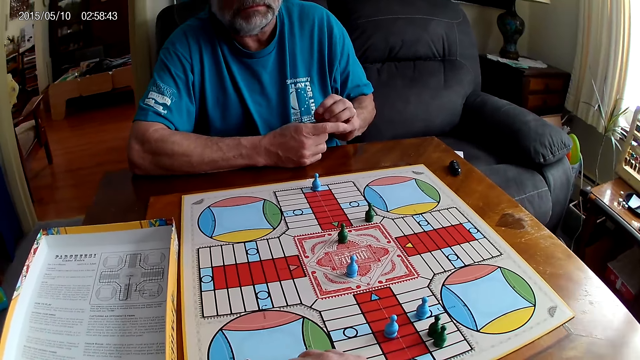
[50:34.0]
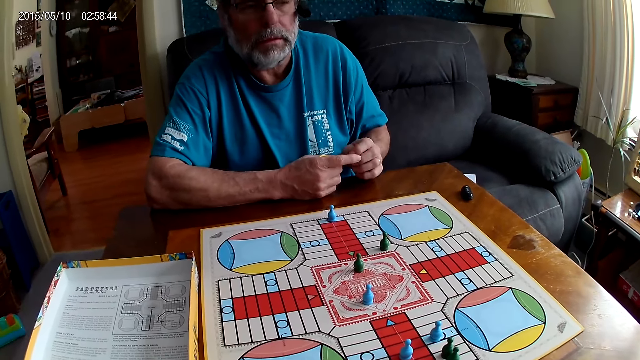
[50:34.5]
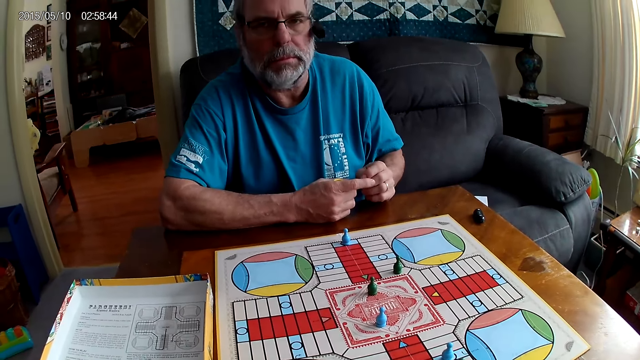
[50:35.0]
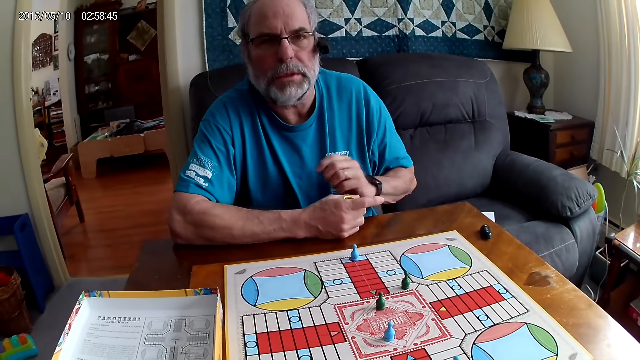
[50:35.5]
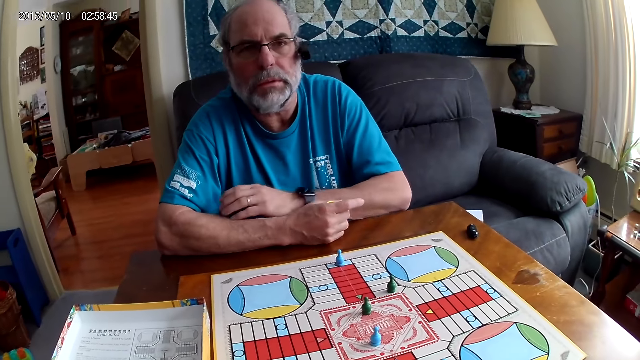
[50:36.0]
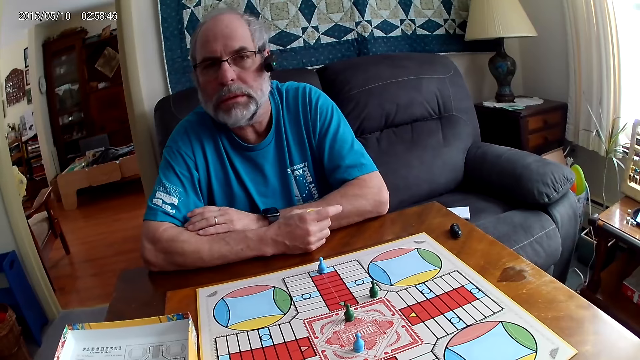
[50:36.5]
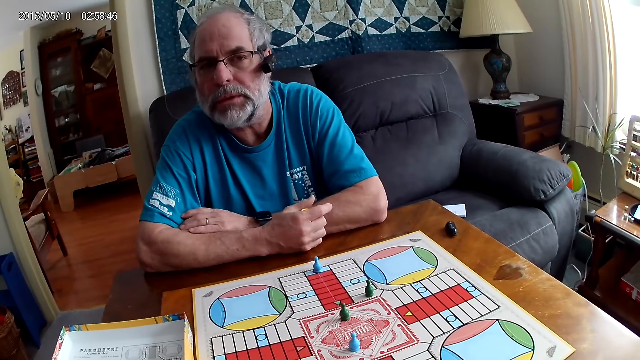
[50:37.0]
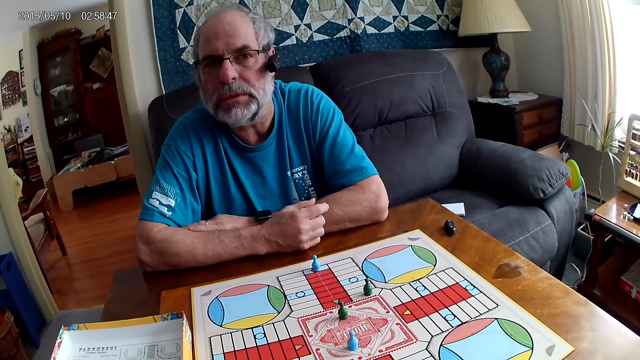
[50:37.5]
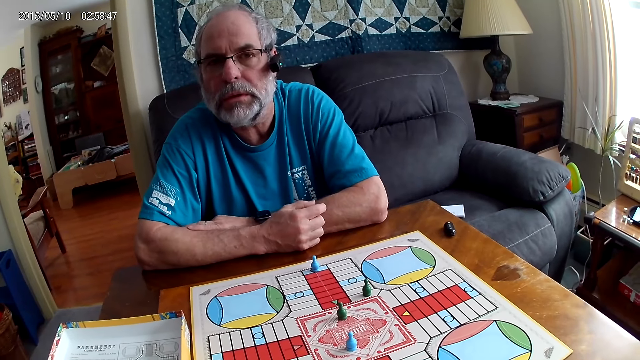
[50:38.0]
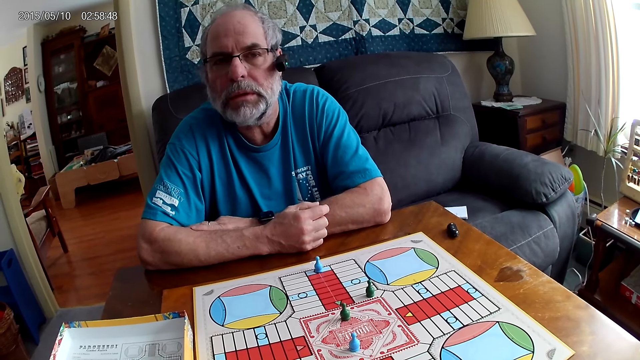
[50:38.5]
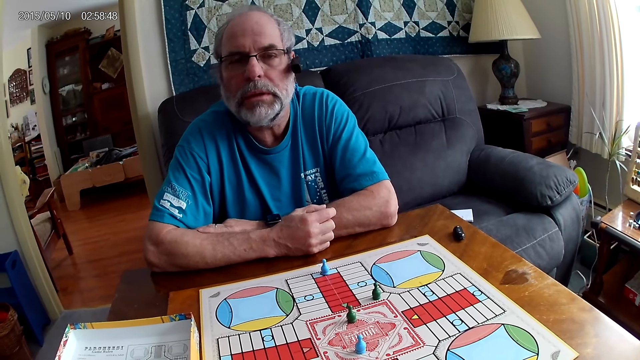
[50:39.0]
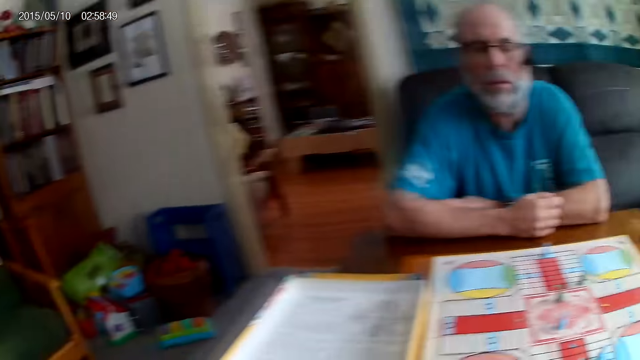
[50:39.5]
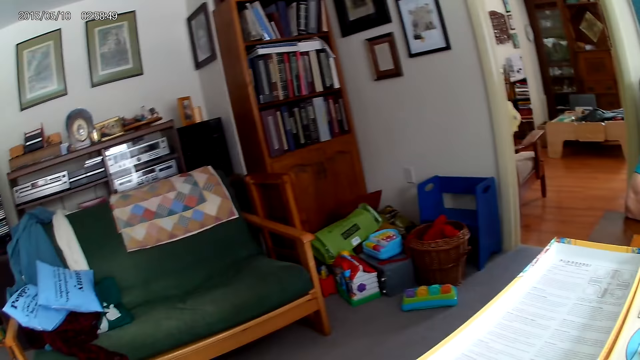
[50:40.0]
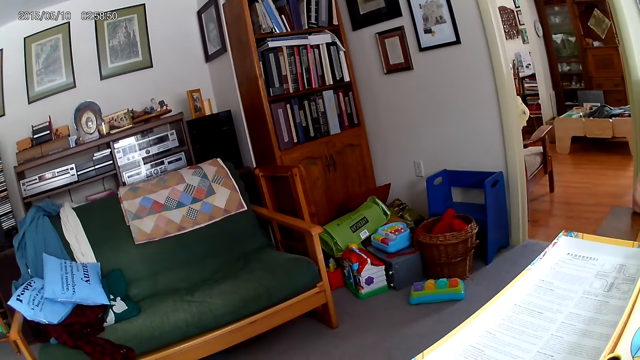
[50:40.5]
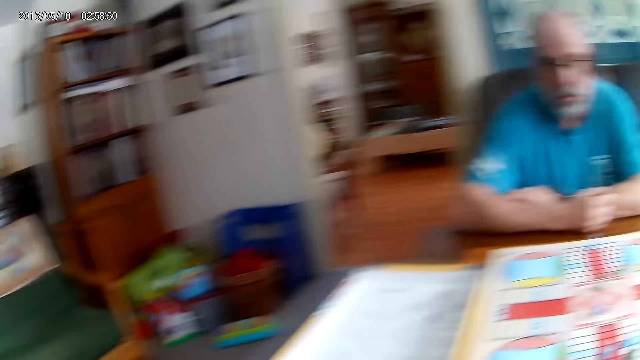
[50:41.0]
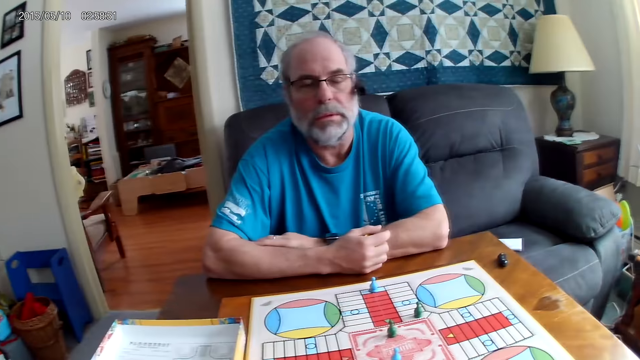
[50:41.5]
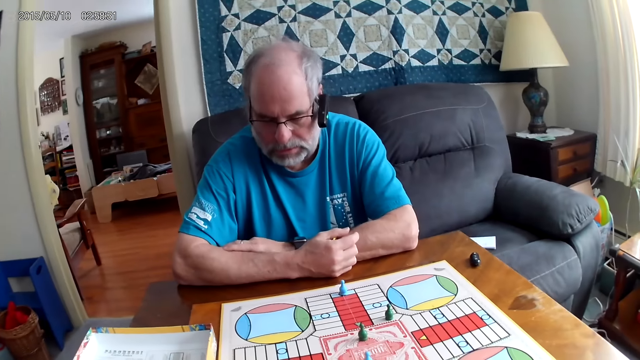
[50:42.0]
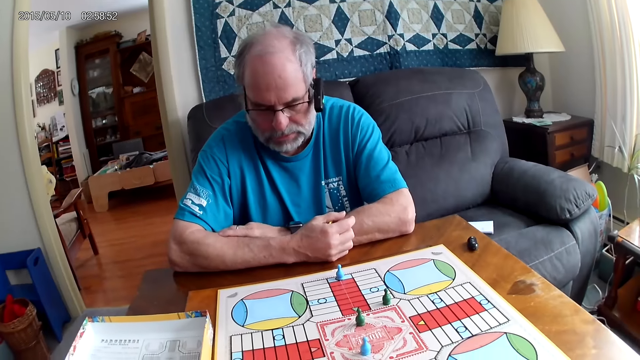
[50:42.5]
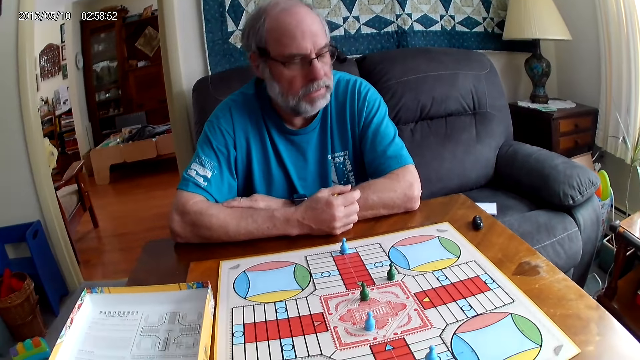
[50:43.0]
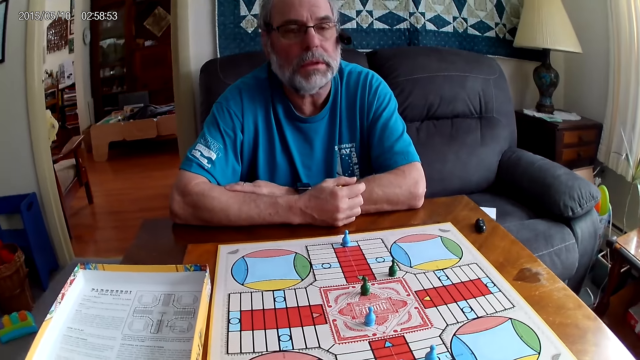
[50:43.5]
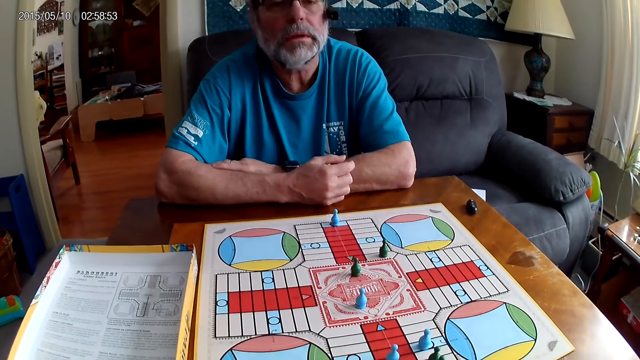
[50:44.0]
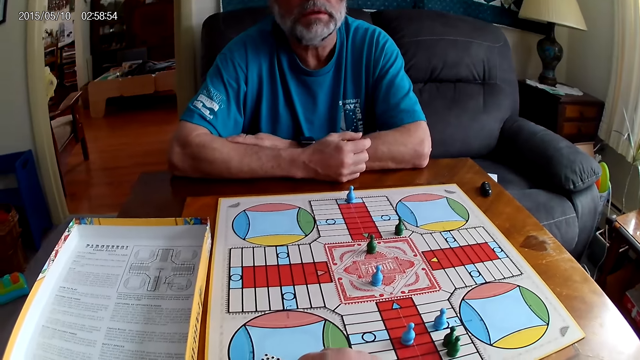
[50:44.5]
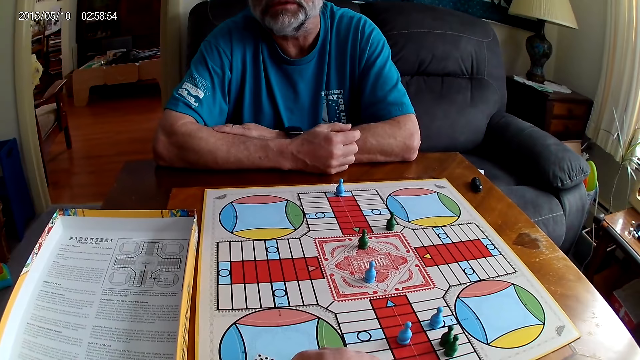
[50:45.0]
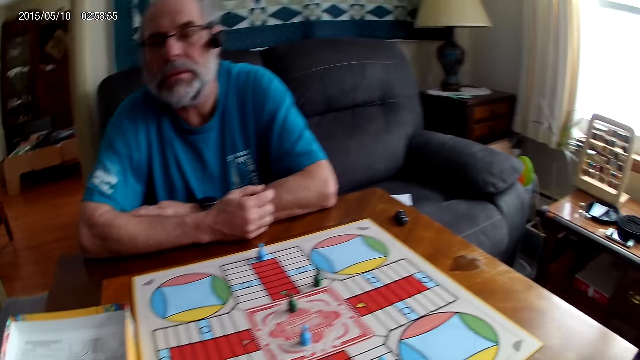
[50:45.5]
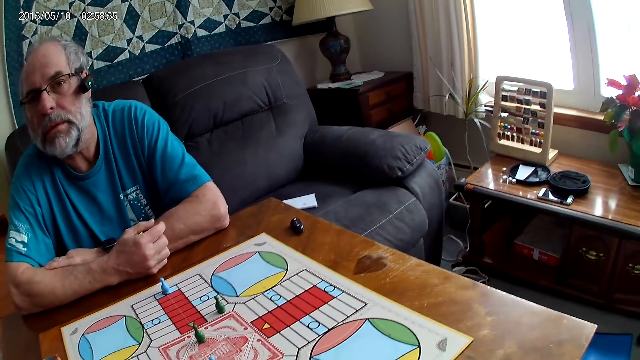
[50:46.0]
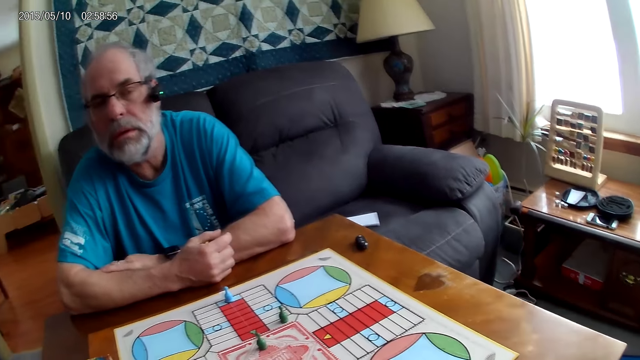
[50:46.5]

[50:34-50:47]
The camera wearer stares at the board. They stare around the room. A person stares at the board.

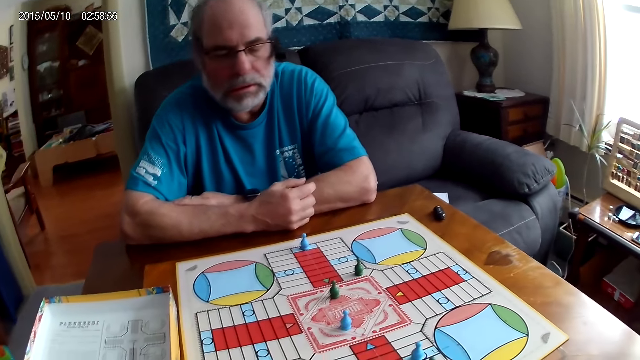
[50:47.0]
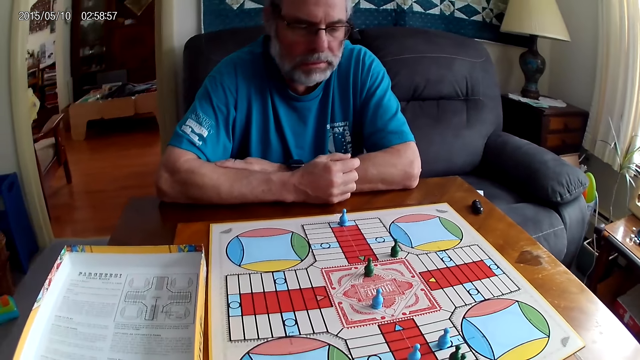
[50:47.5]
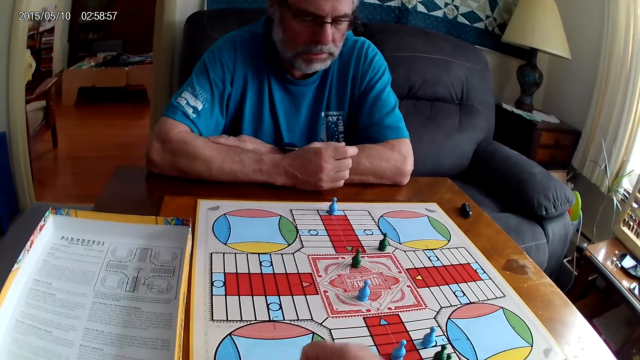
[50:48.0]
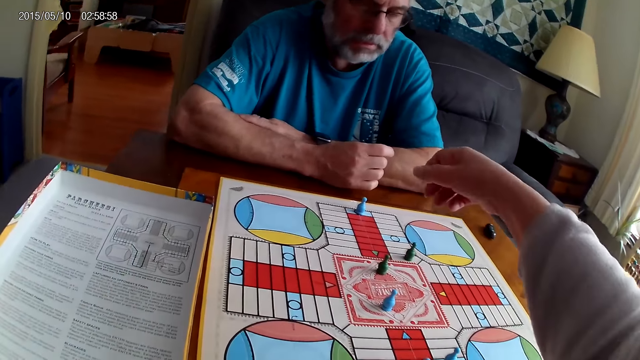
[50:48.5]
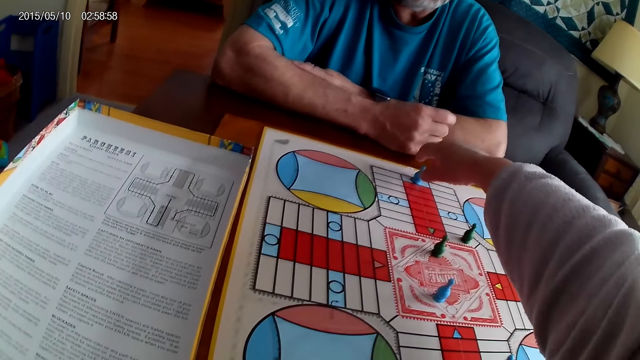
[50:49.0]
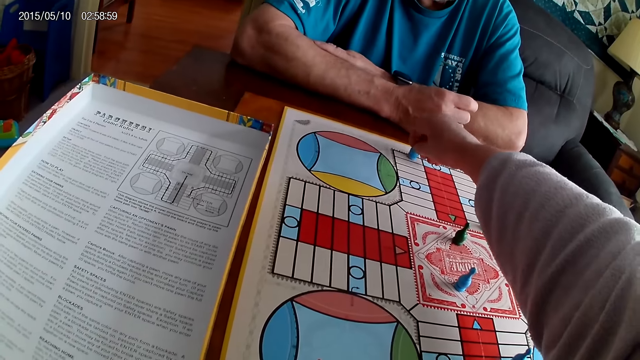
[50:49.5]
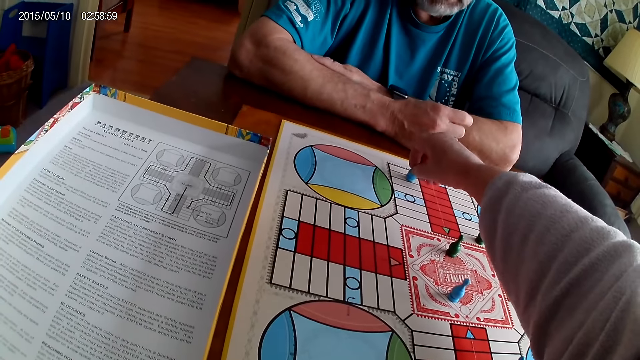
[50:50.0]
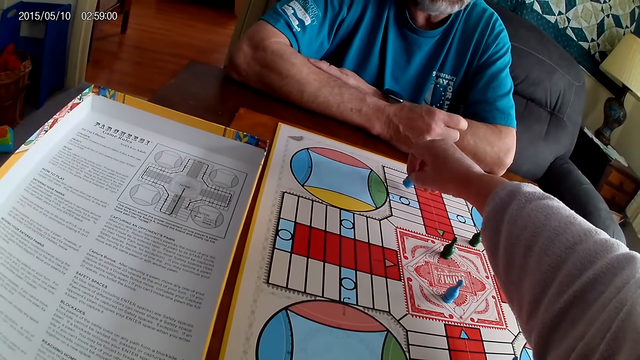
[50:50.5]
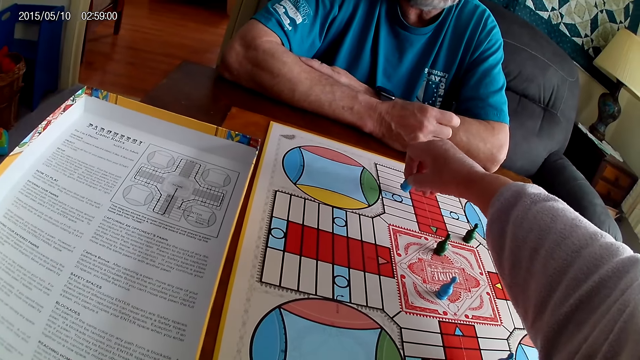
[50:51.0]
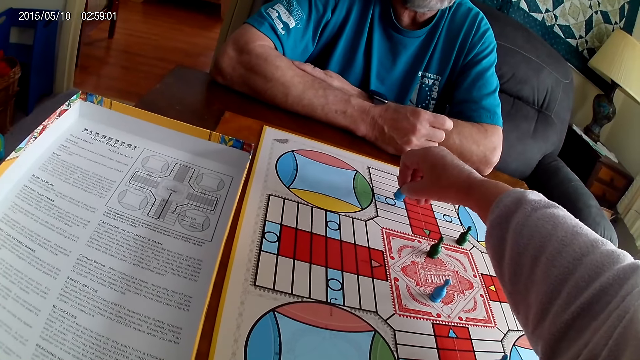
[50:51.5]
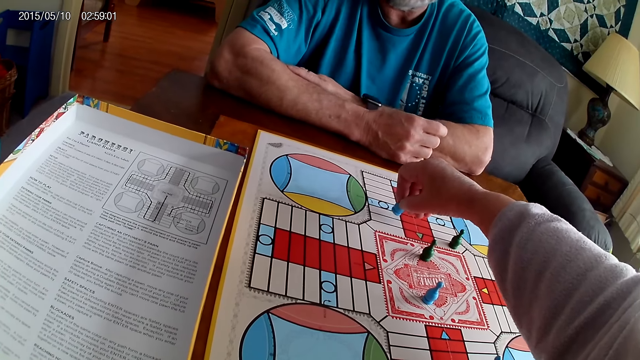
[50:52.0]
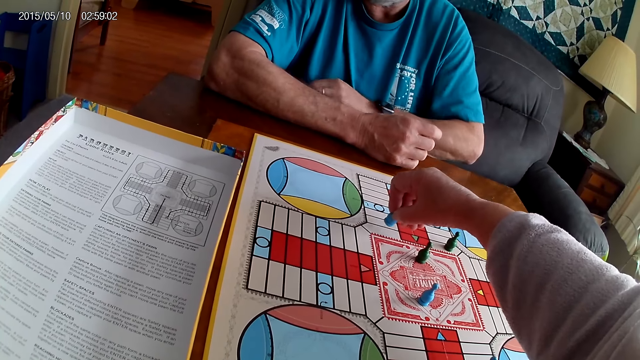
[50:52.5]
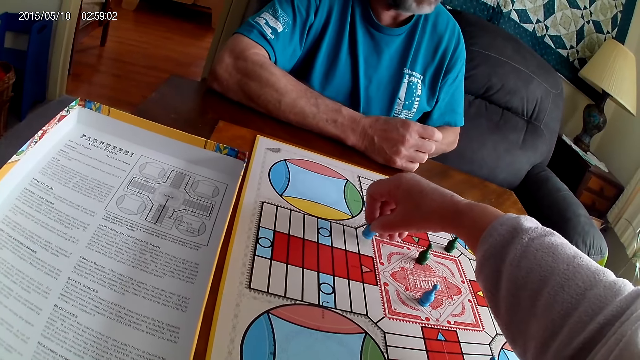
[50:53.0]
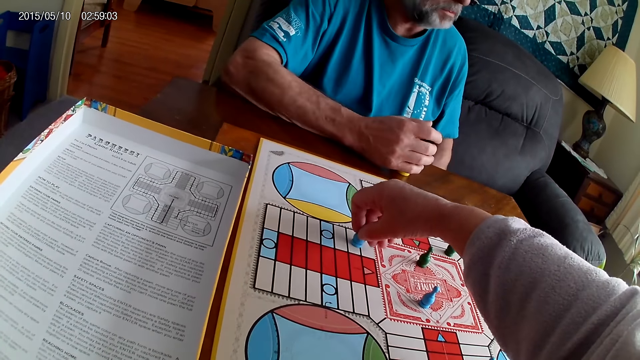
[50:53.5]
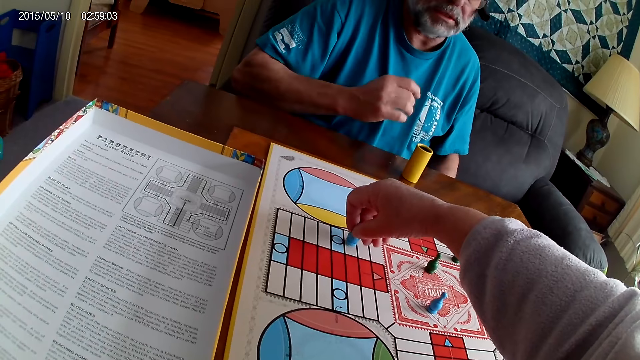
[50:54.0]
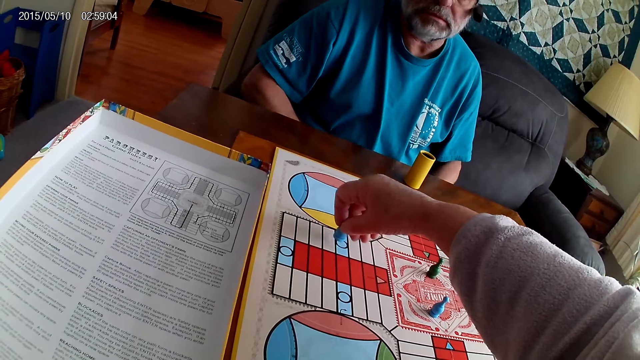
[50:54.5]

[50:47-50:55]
The camera wearer picks the pawn. They count steps on the Ludo board with chess. They move the pawn.
